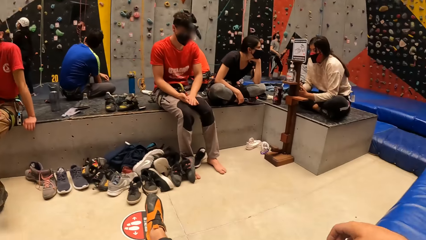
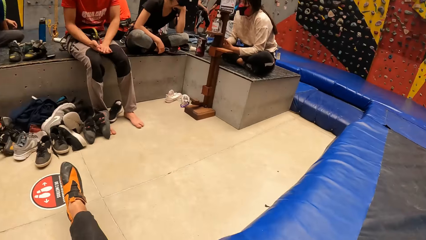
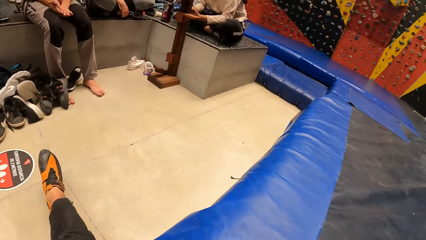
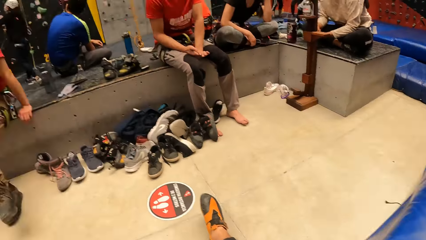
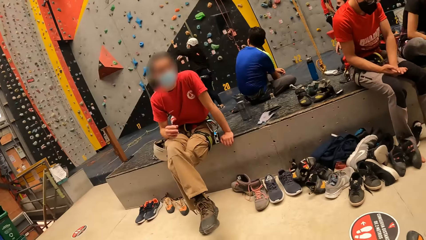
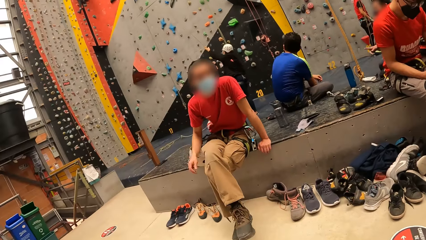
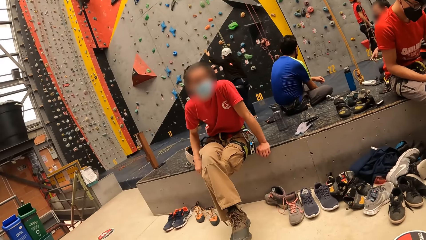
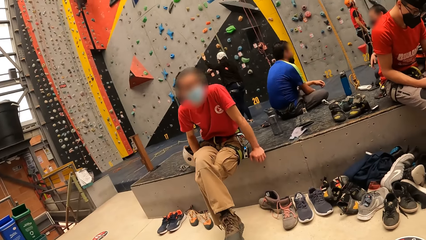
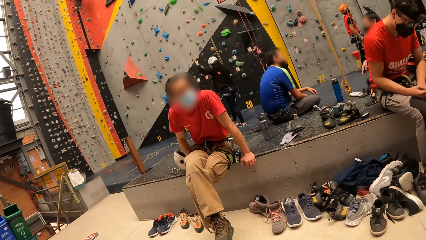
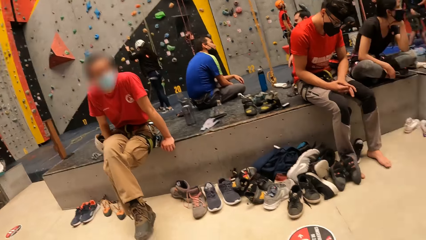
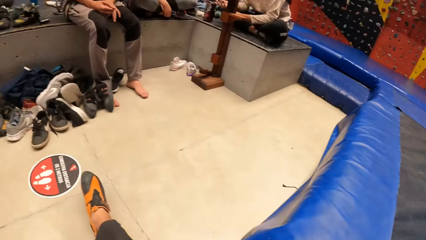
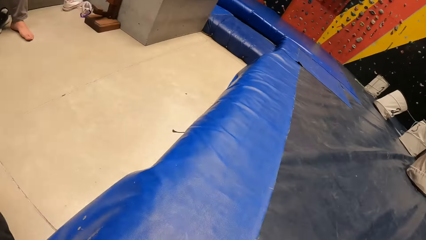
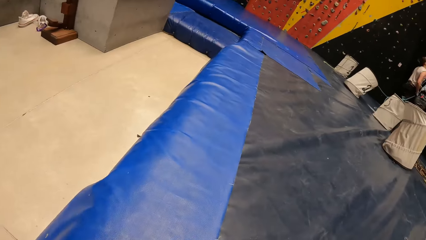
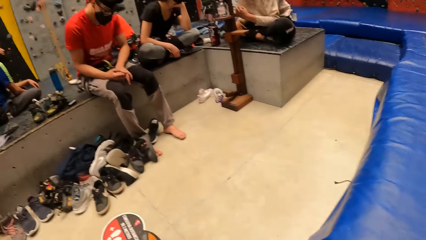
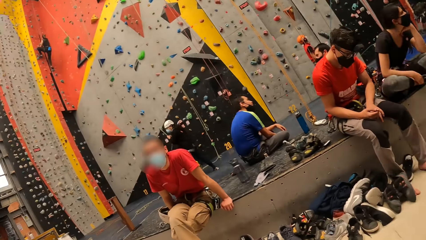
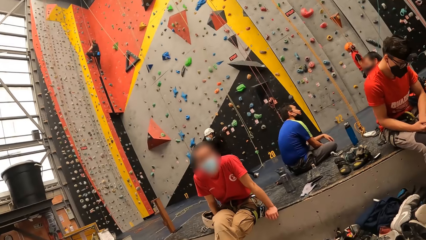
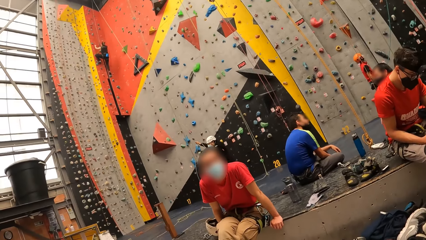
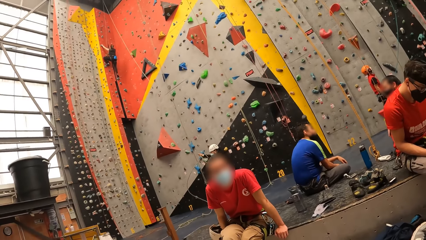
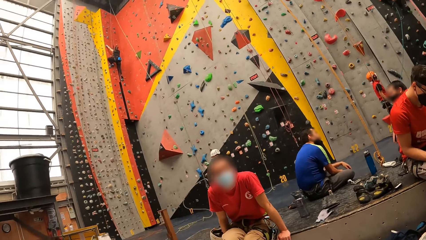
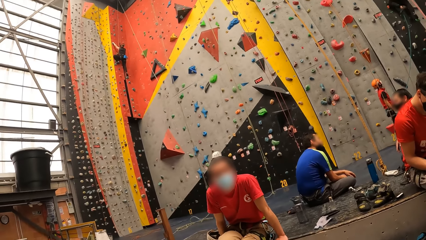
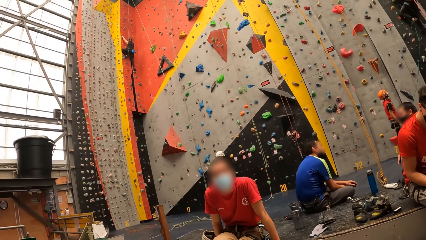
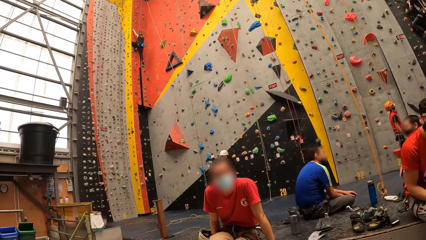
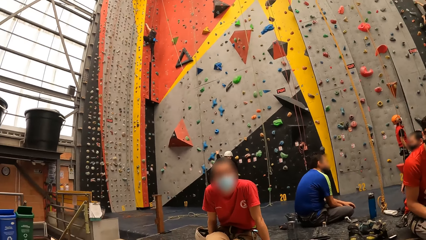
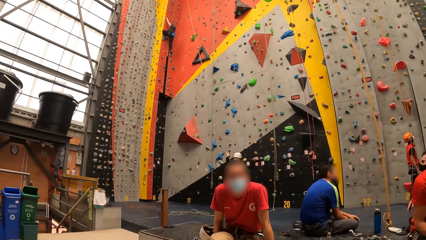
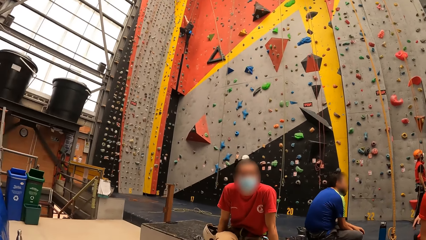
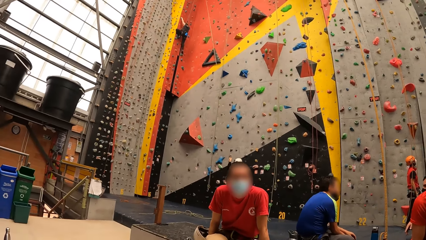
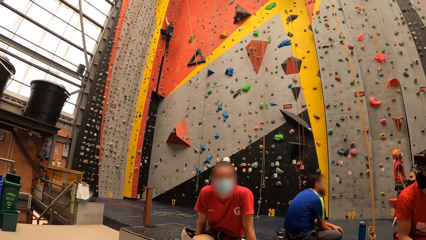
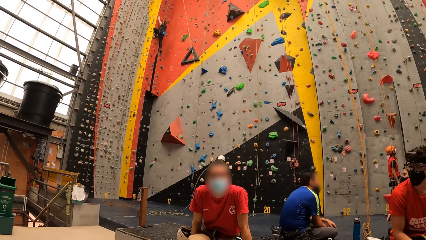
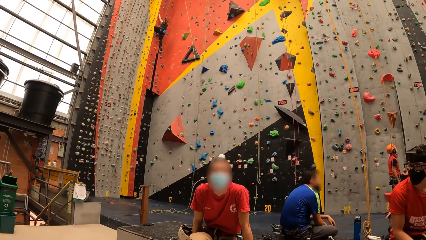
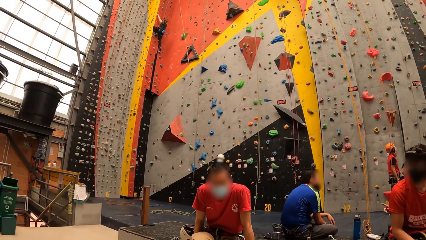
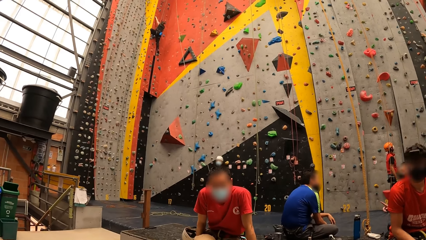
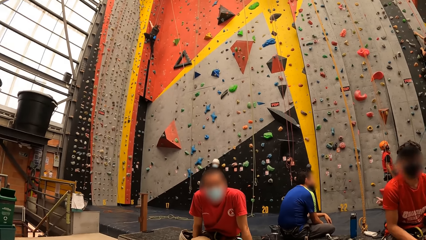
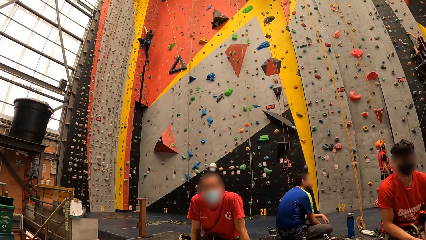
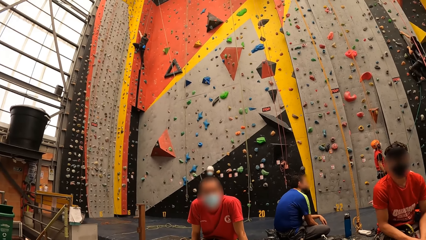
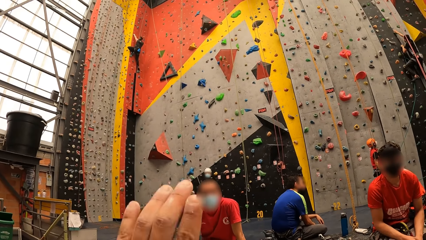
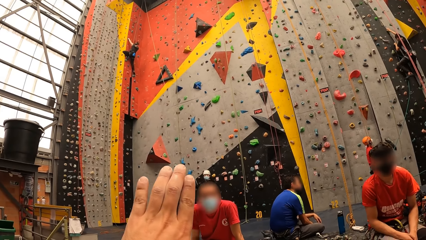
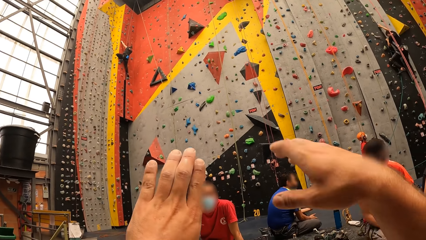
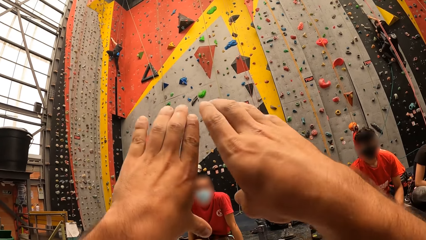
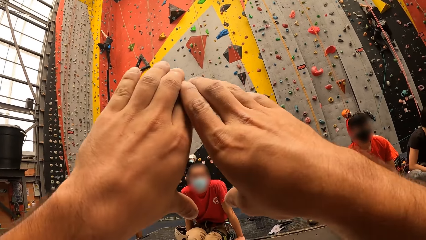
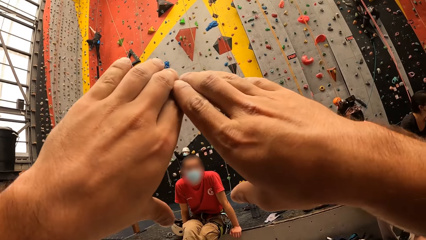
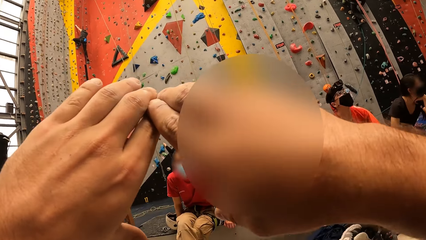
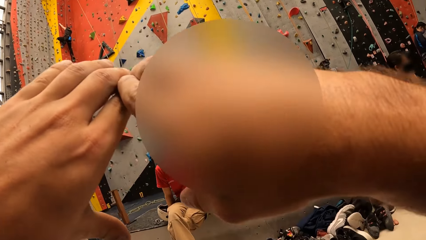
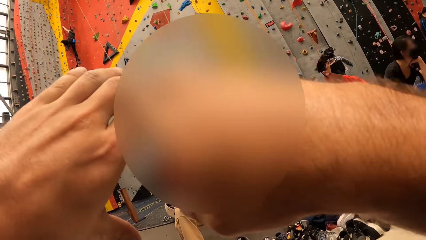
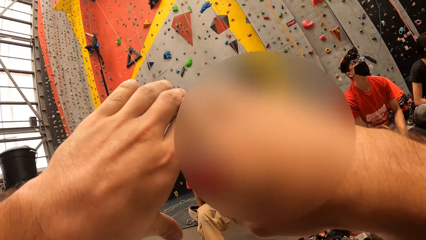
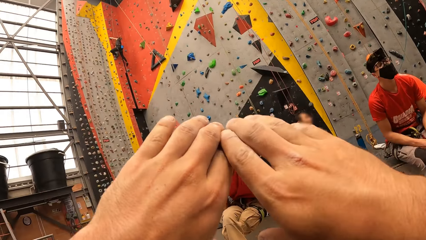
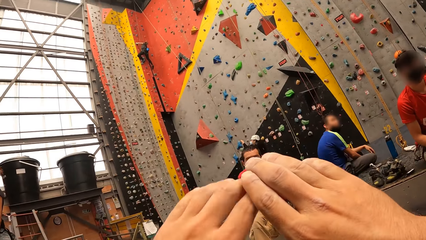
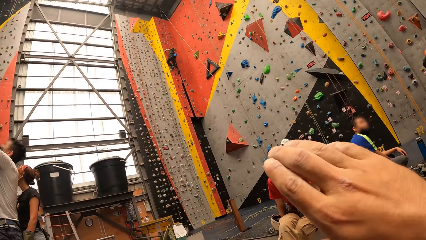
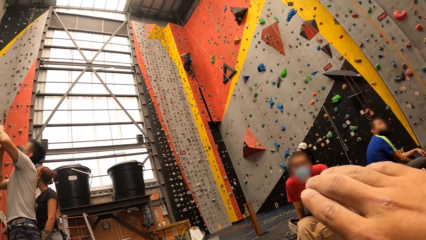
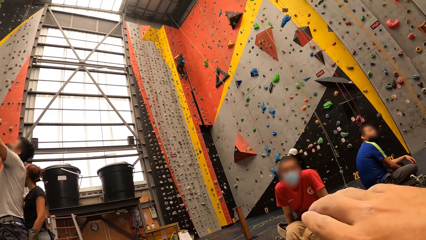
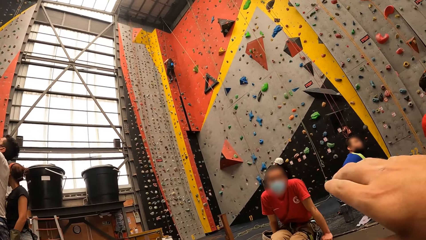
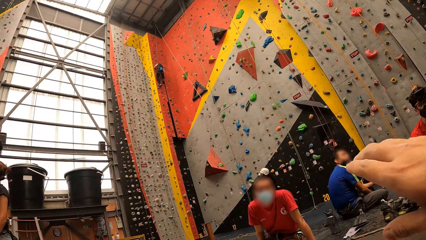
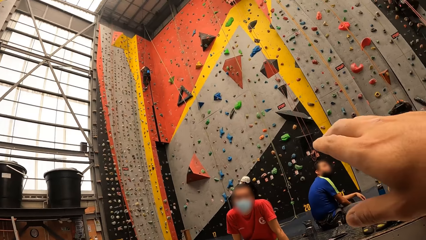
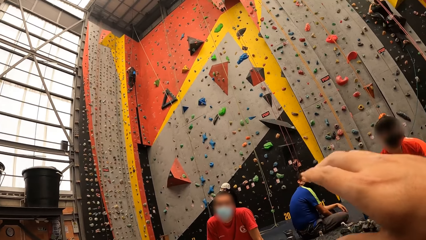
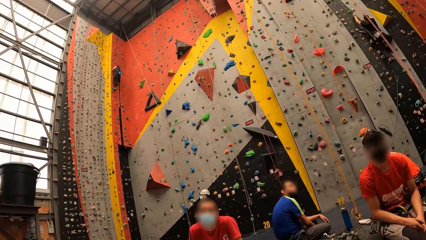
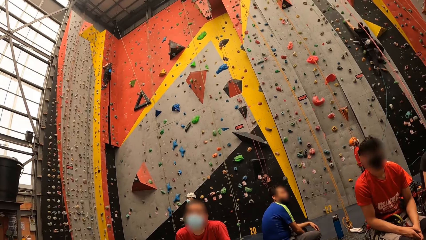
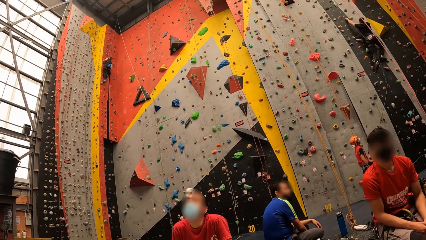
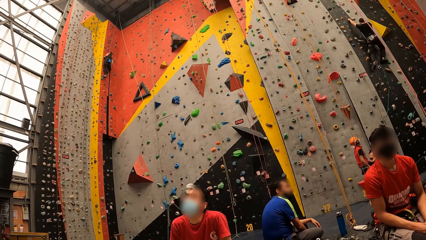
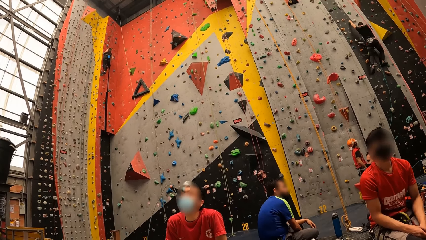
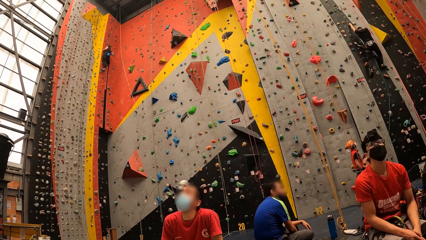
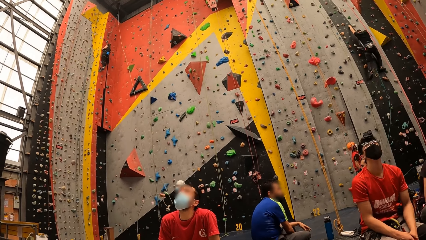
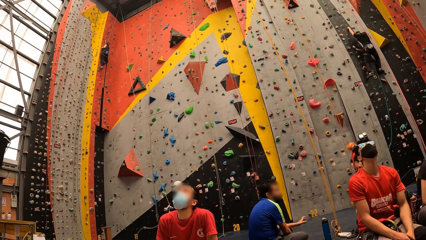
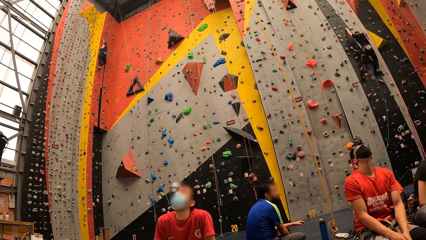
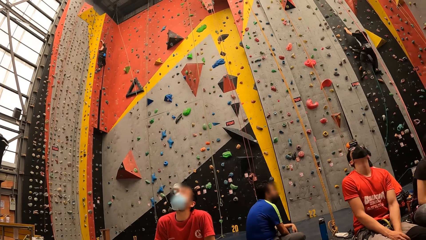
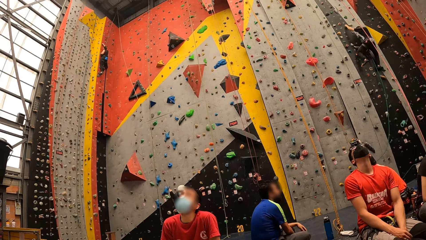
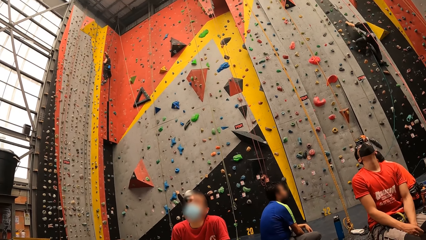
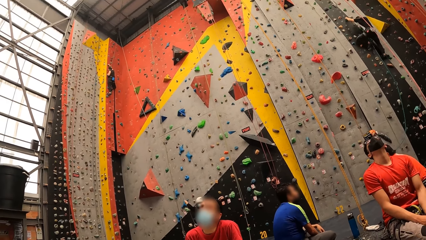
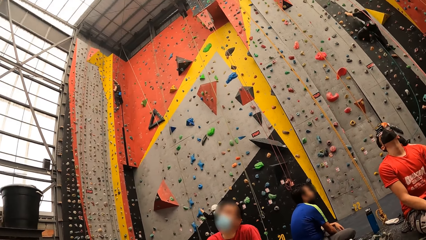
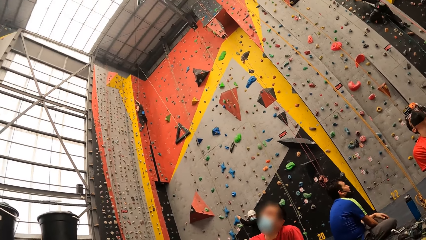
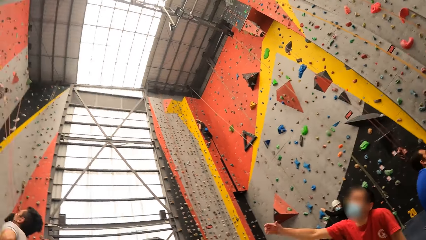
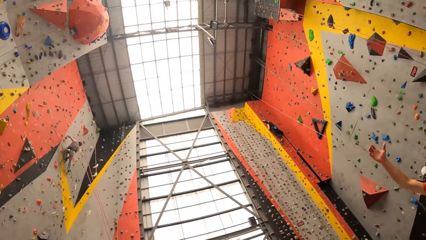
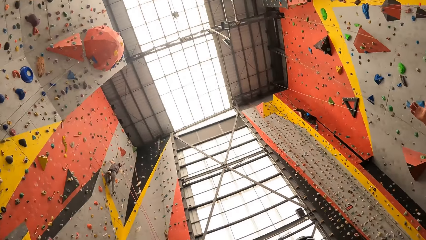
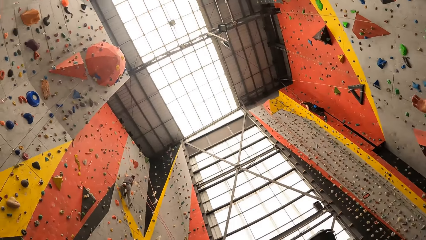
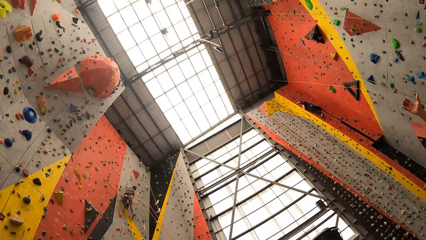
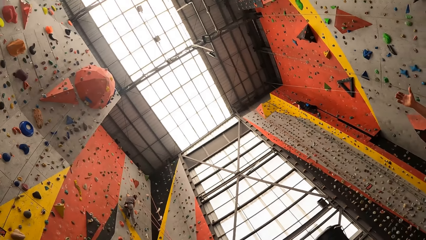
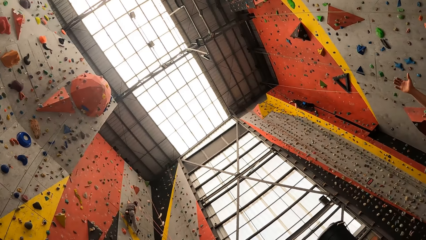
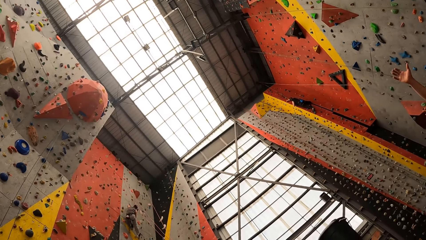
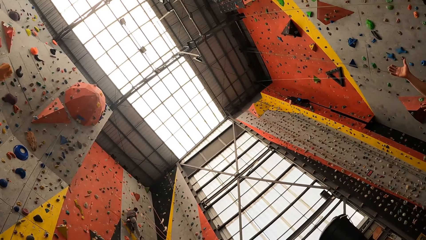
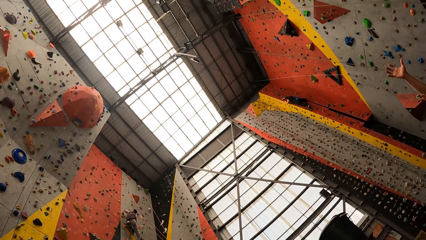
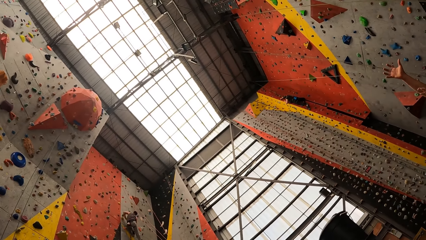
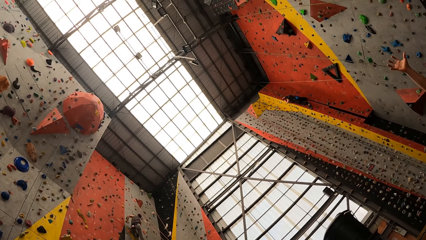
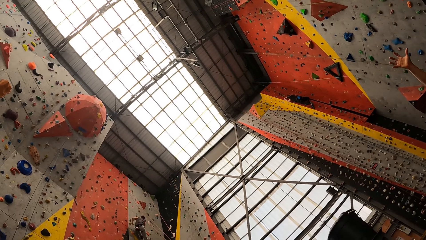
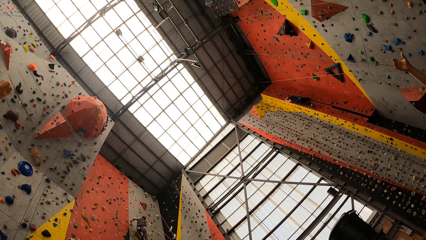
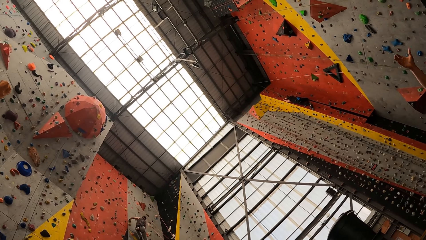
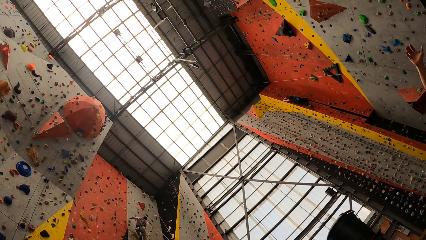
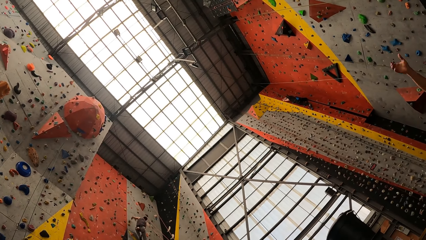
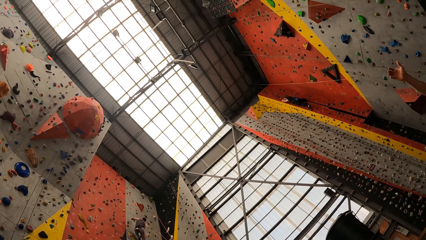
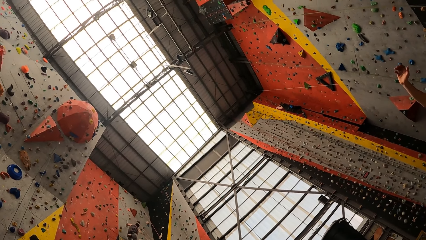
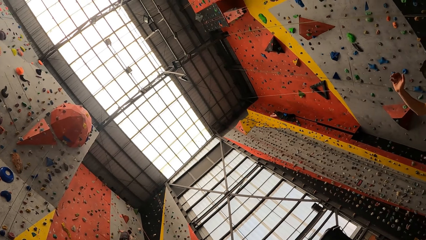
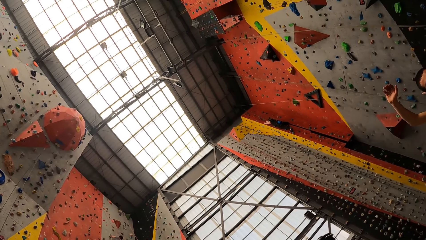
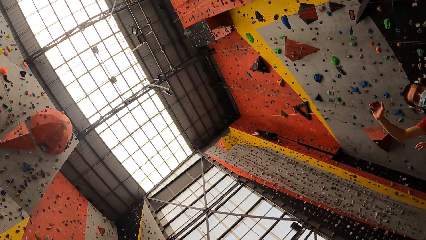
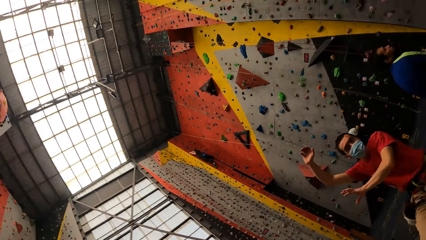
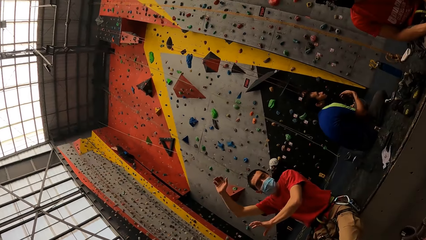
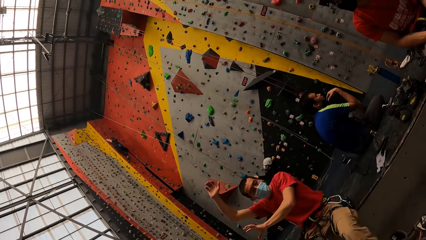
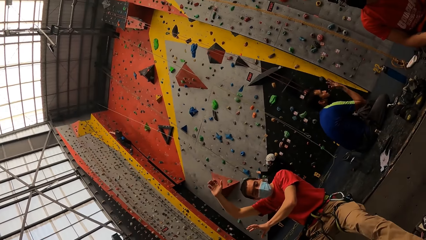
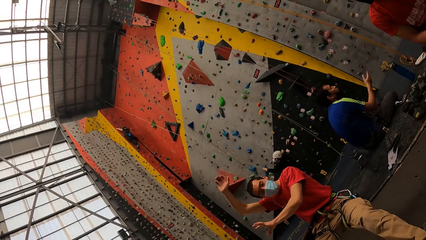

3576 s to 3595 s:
The camera wearer moves a hand. He looks around. He moves the hand. He gestures with both hands up. He places a hand on a hand. He lowers his hands. He looks around. A man raises his hand up.
